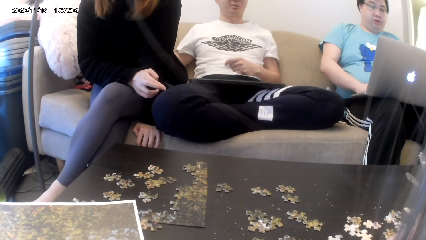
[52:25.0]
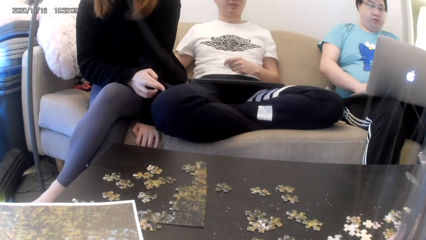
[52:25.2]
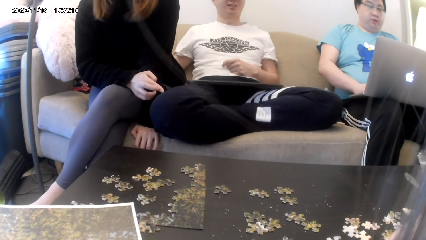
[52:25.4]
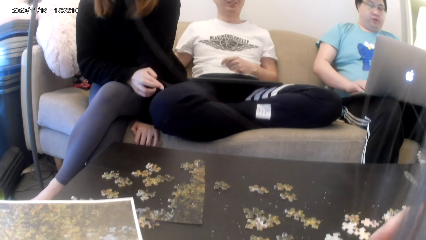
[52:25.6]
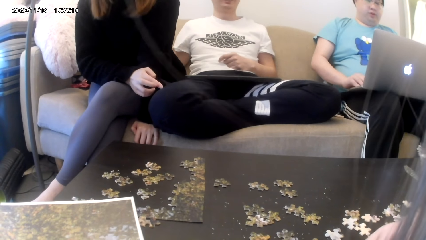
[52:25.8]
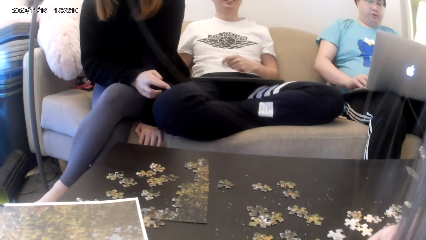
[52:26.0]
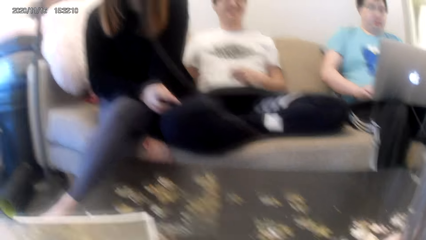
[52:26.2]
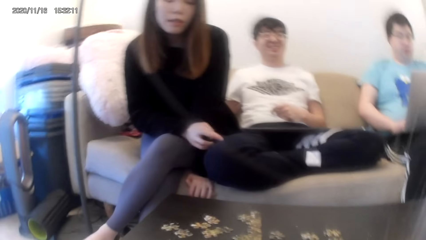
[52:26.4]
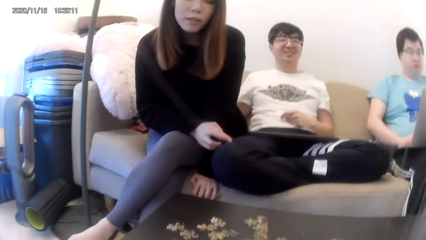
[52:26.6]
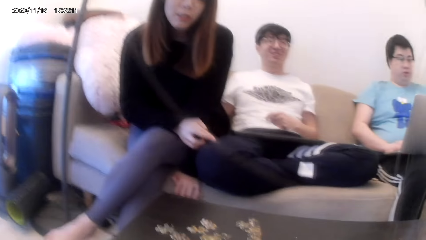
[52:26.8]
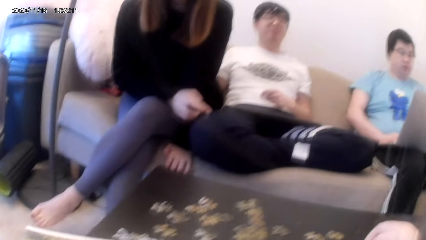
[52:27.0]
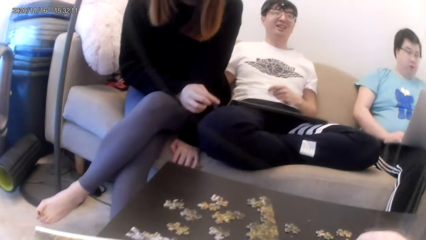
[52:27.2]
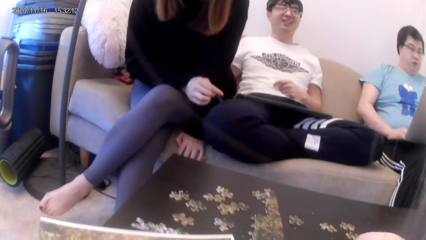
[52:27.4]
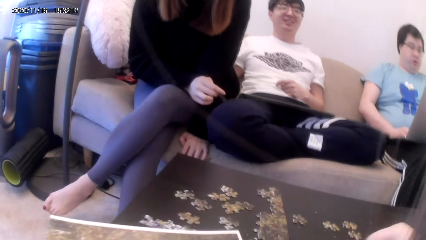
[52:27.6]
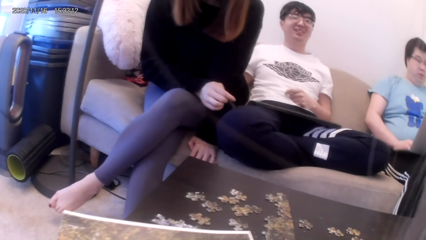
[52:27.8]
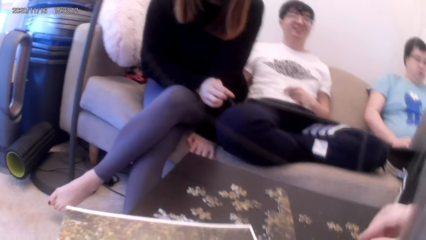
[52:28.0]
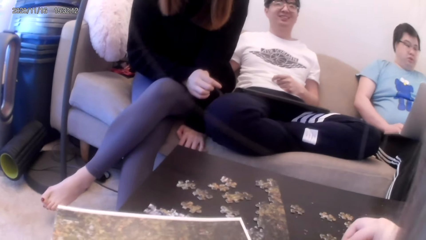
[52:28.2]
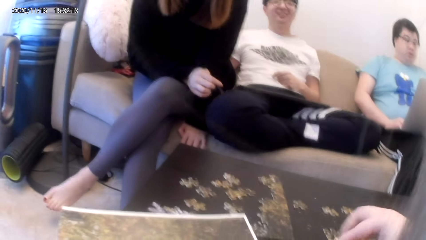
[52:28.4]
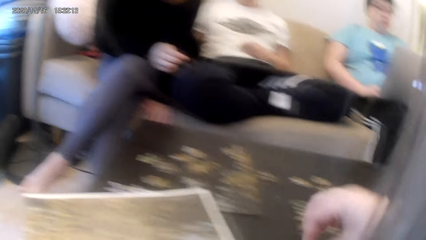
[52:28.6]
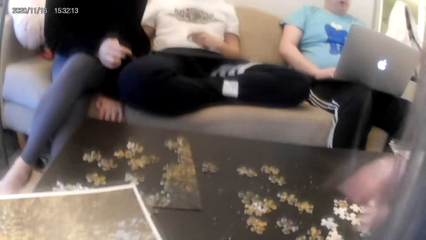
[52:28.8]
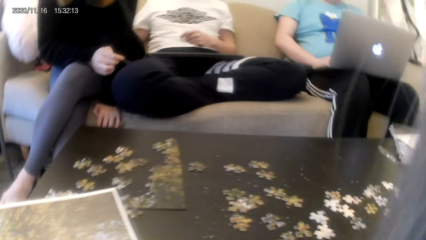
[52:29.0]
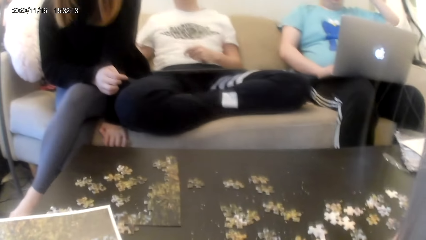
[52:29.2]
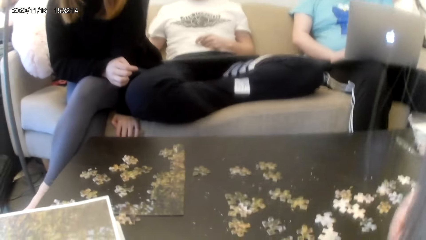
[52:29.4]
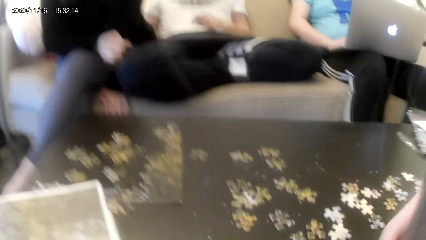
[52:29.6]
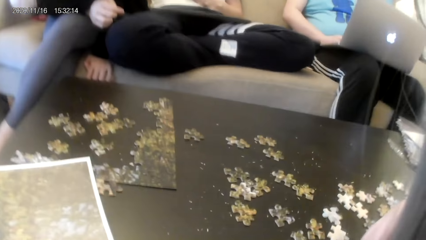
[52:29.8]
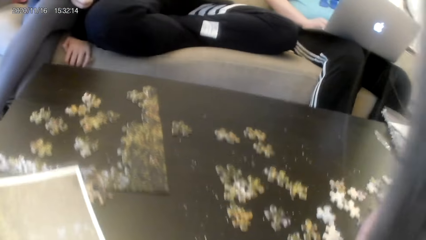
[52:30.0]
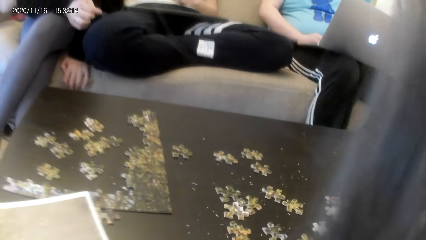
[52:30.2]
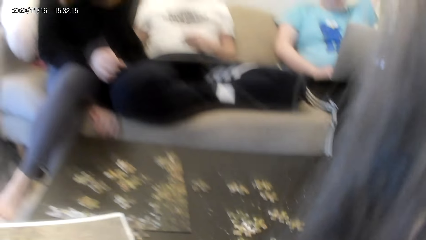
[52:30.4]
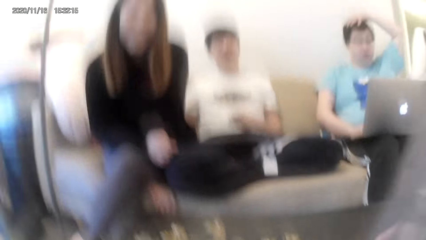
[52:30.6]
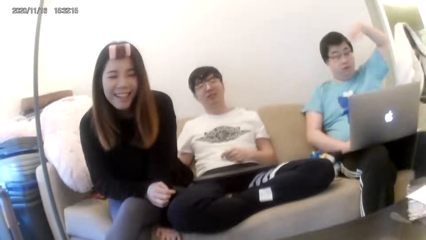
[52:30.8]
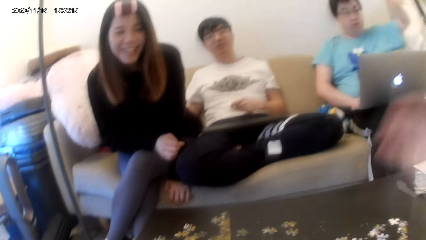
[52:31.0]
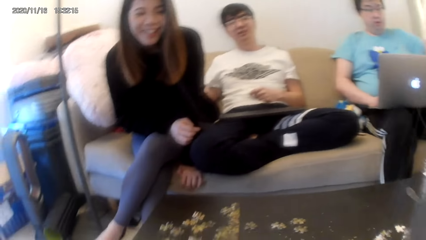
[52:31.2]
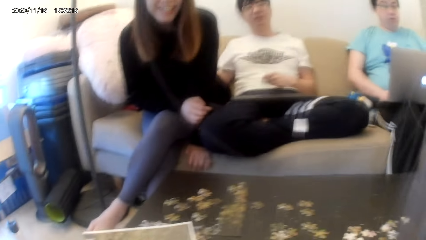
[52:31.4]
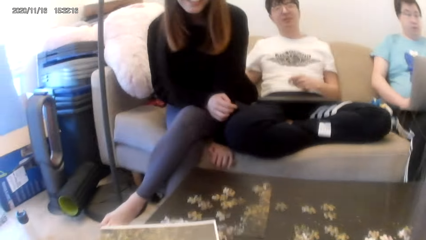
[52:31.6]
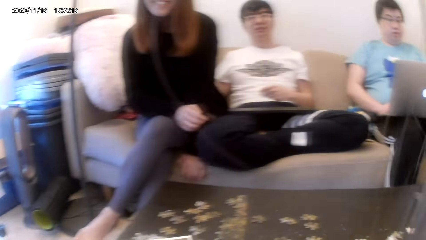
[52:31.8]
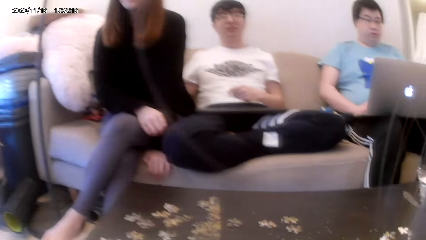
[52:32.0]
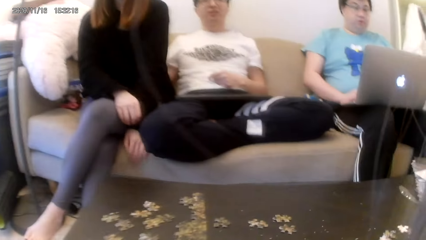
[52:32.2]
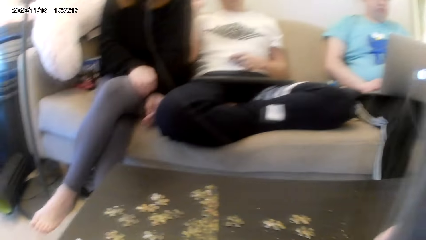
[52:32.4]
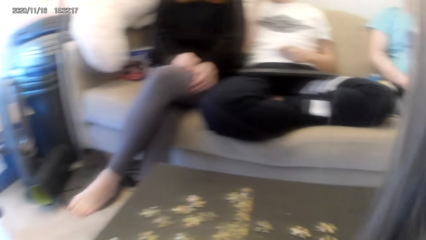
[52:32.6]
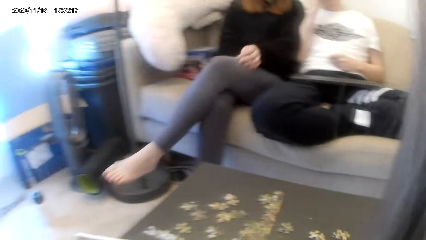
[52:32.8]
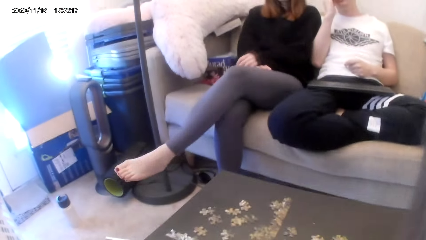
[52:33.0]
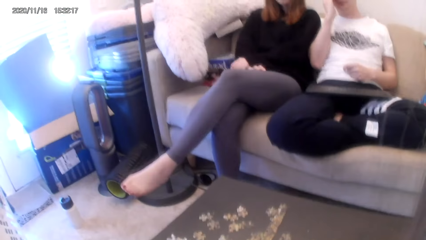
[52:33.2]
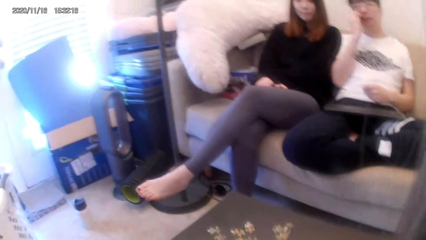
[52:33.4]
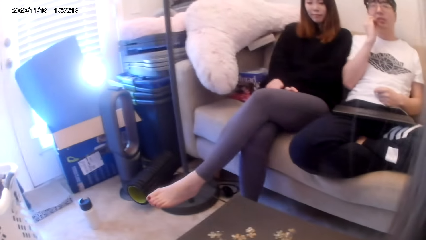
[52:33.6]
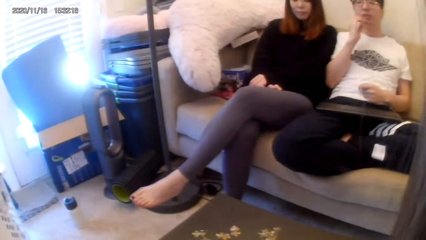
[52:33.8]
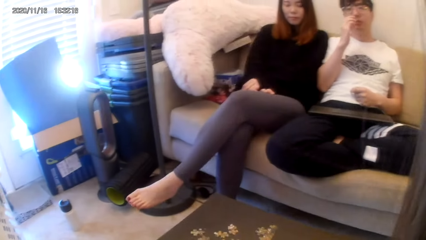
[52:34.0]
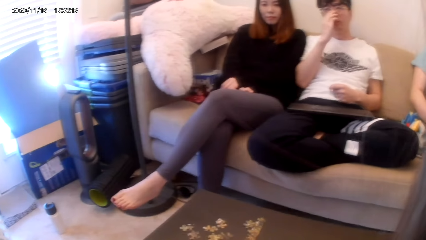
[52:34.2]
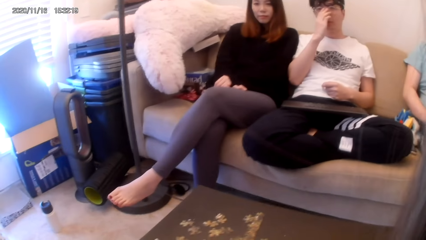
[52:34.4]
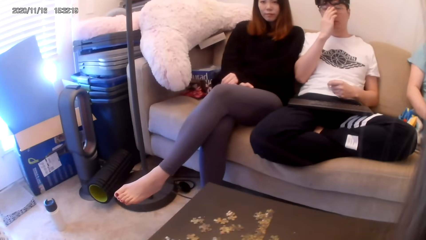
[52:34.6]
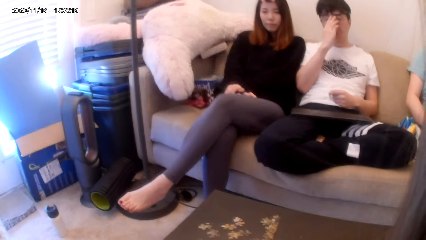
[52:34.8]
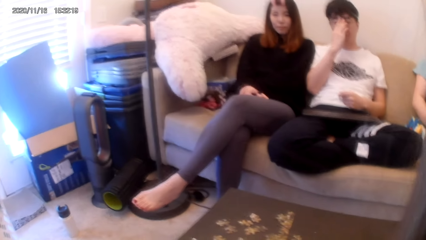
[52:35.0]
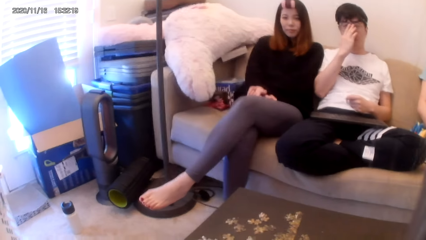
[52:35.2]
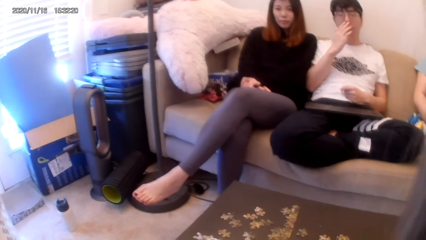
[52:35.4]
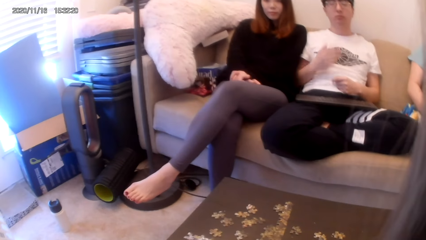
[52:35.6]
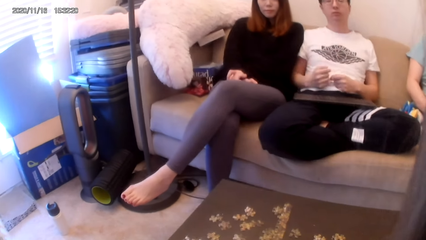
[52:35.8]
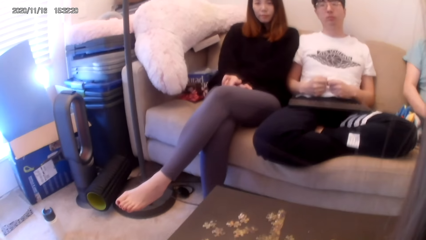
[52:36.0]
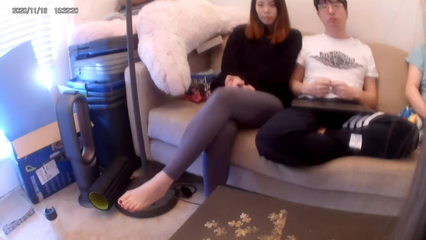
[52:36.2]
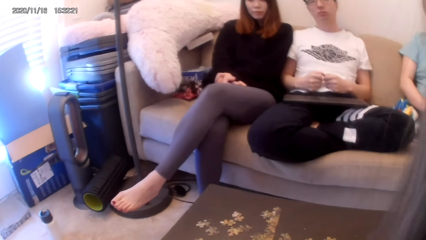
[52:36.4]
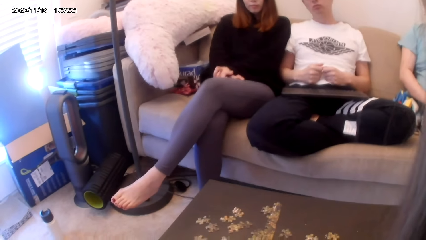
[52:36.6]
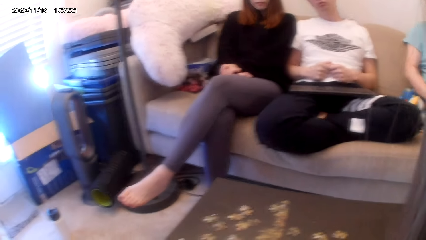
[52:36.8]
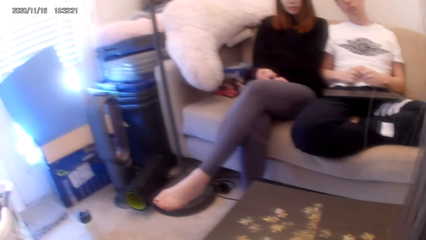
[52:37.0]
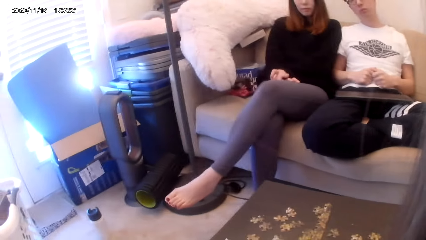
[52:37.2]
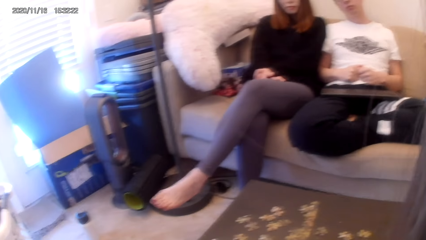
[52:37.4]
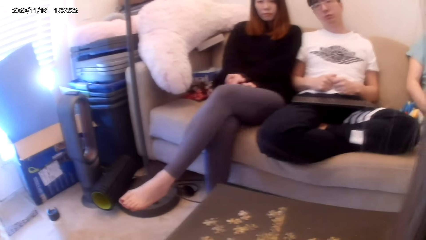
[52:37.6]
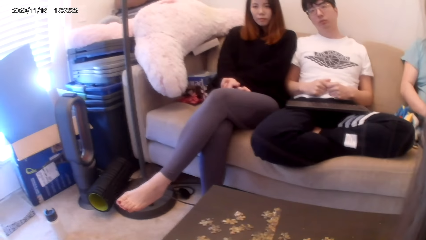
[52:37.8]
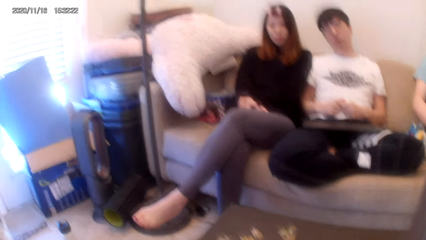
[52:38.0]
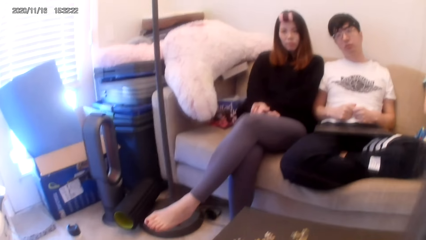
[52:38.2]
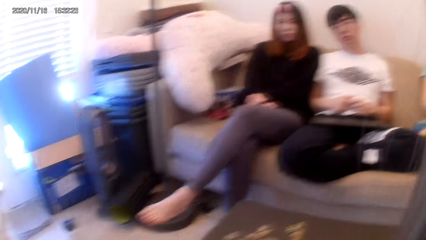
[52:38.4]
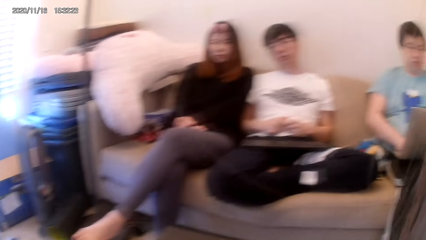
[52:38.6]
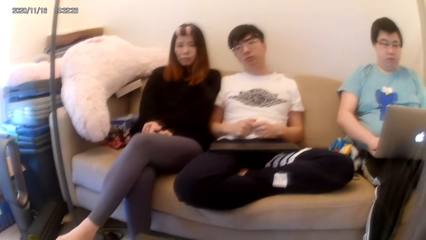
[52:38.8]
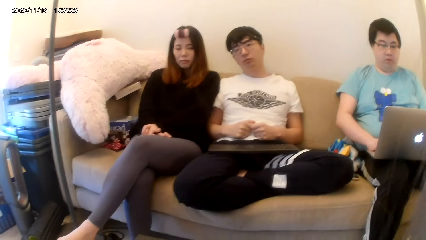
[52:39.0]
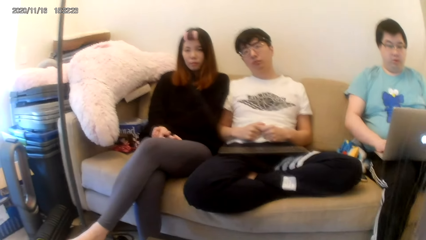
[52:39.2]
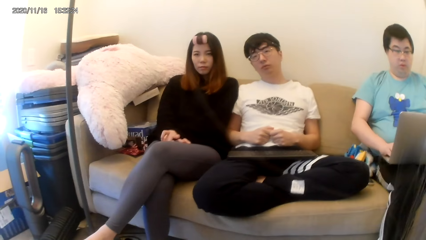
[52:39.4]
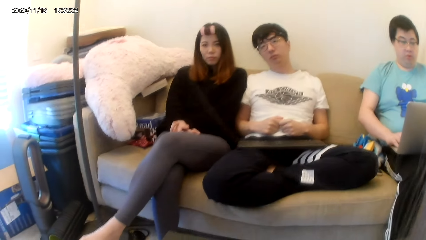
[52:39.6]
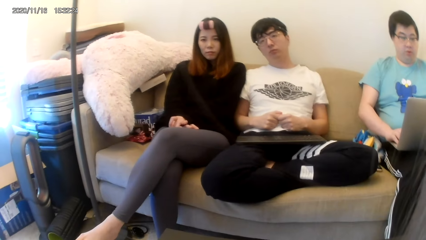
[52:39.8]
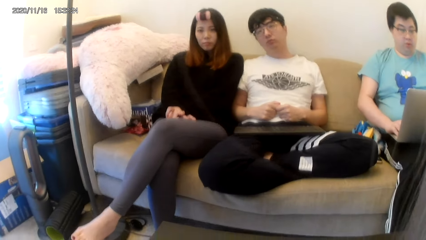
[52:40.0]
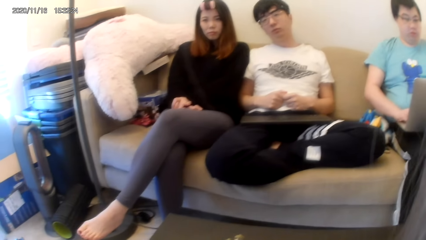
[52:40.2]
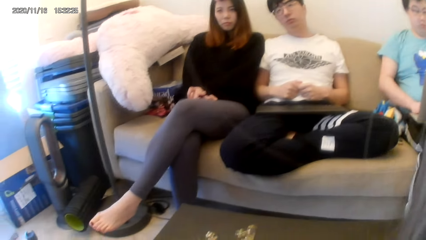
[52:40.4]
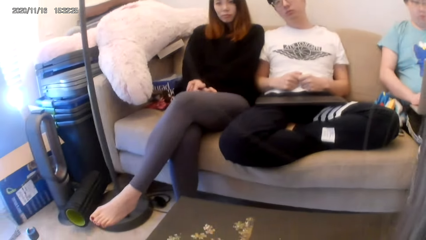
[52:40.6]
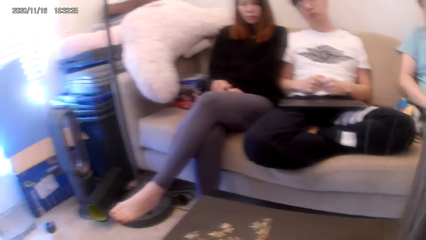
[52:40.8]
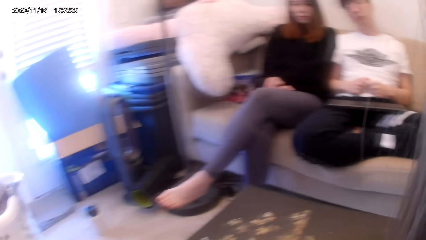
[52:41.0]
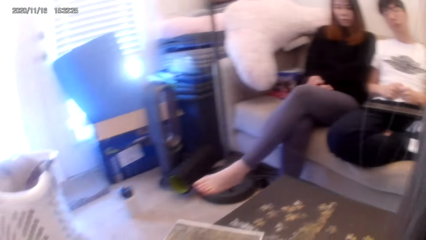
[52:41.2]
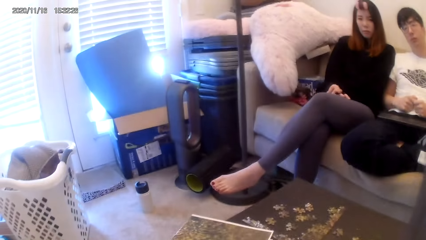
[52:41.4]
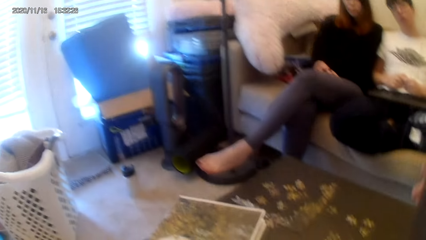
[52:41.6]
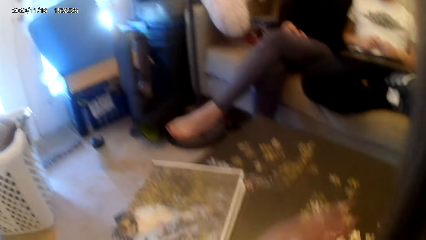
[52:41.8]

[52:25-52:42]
A man converses with a woman, the camera wearer and another man. The camera wearer converses with the first man, the woman and the other man. They touch something. Another woman leans backwards. A third man adjusts glasses. The camera wearer converses with the first man. They look around.
